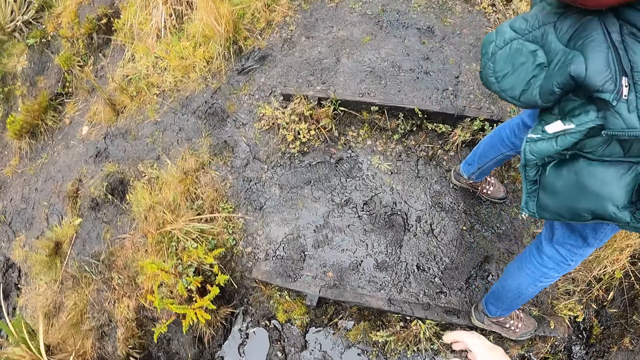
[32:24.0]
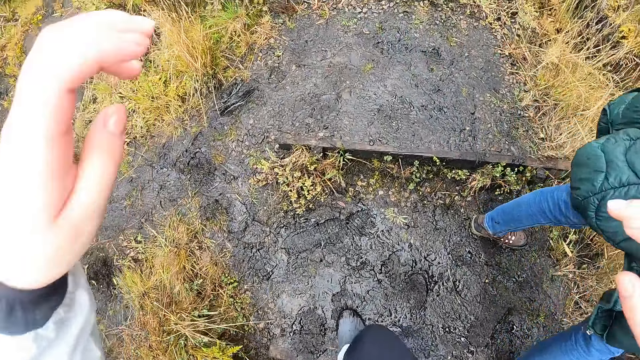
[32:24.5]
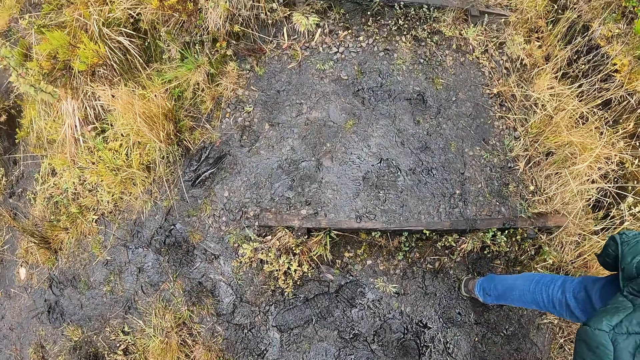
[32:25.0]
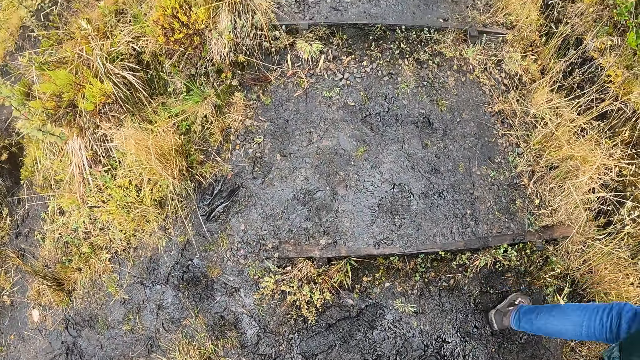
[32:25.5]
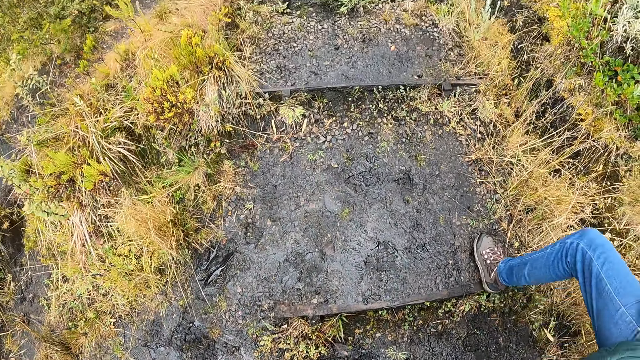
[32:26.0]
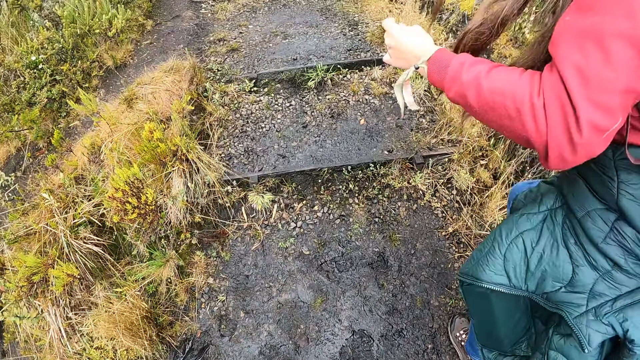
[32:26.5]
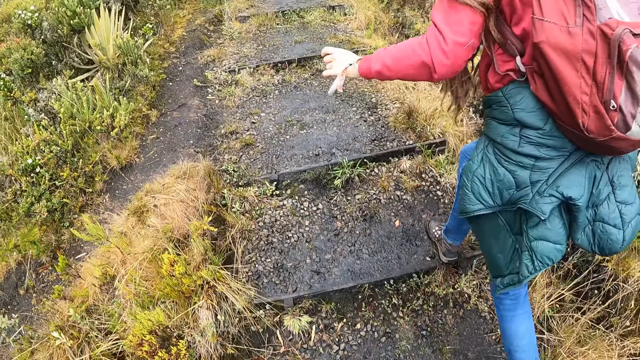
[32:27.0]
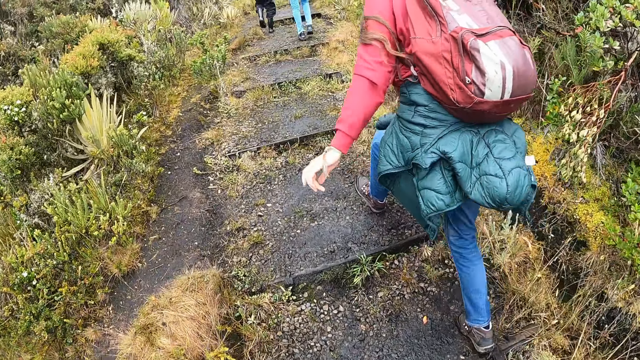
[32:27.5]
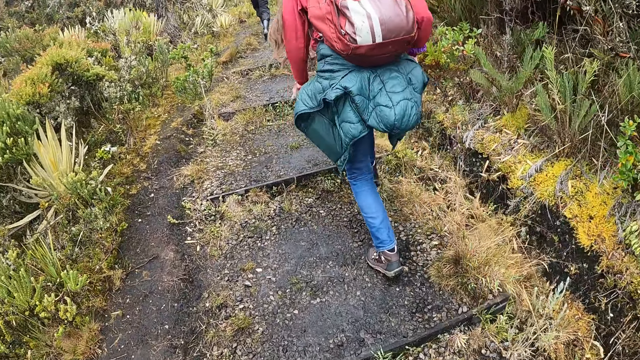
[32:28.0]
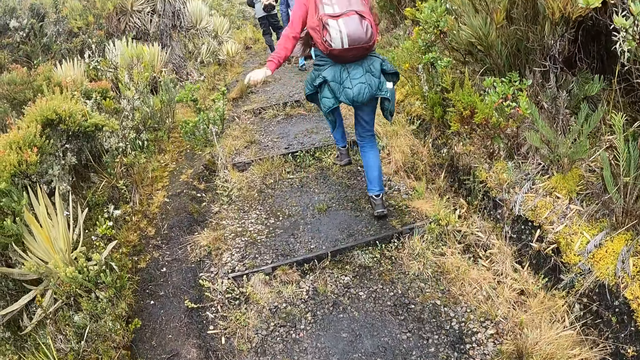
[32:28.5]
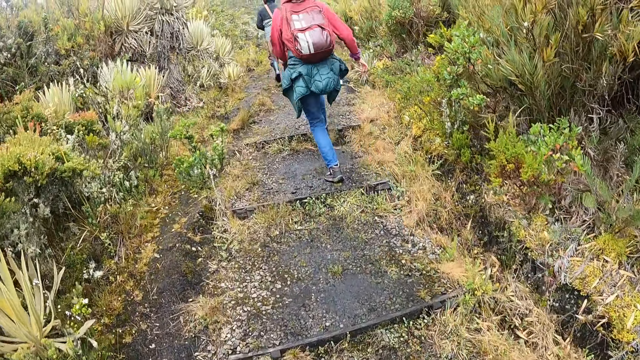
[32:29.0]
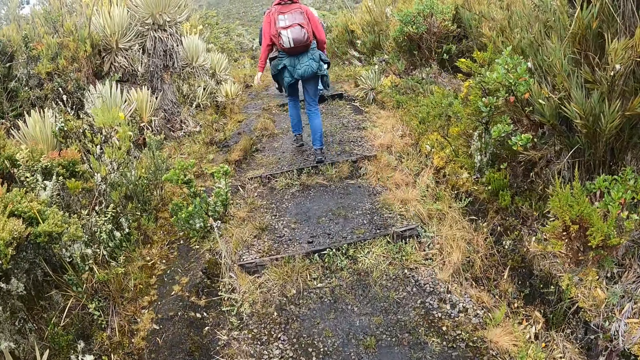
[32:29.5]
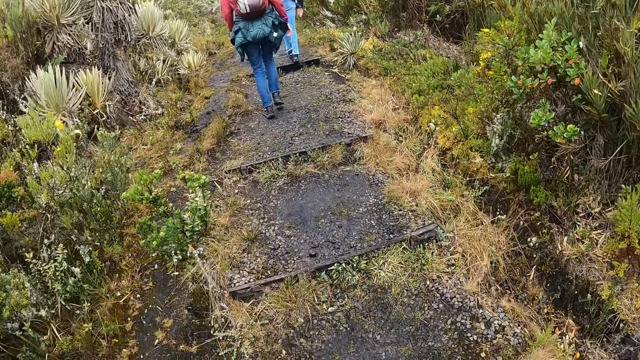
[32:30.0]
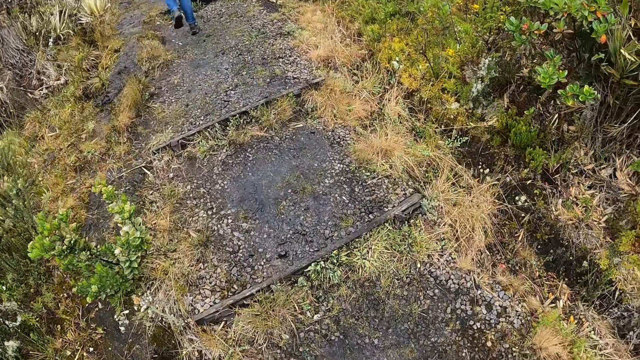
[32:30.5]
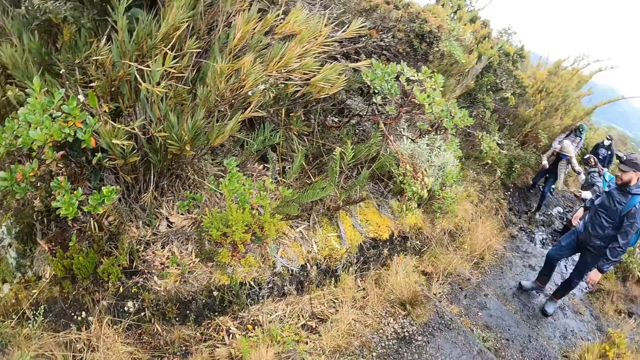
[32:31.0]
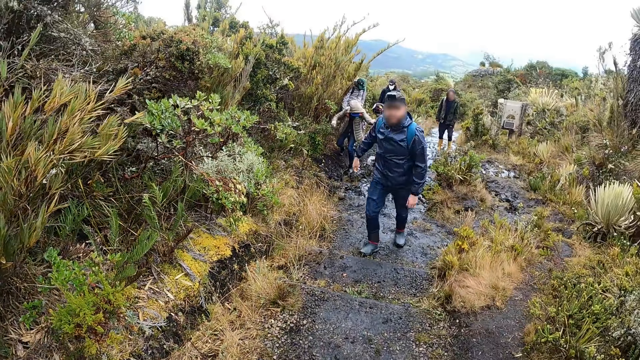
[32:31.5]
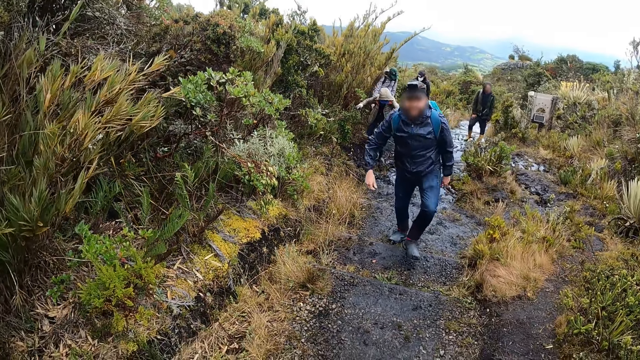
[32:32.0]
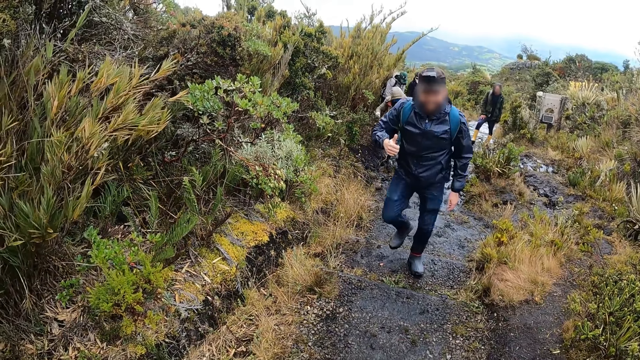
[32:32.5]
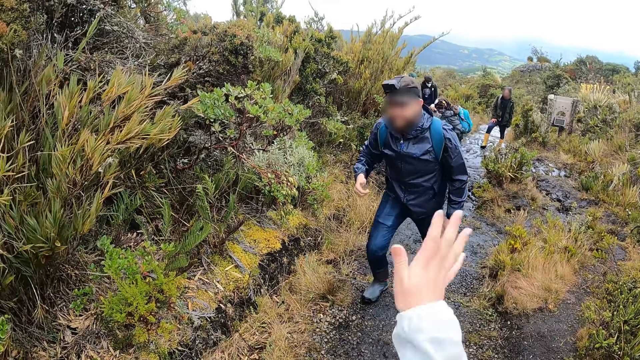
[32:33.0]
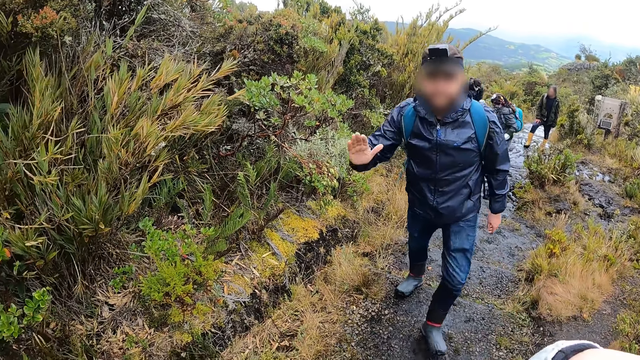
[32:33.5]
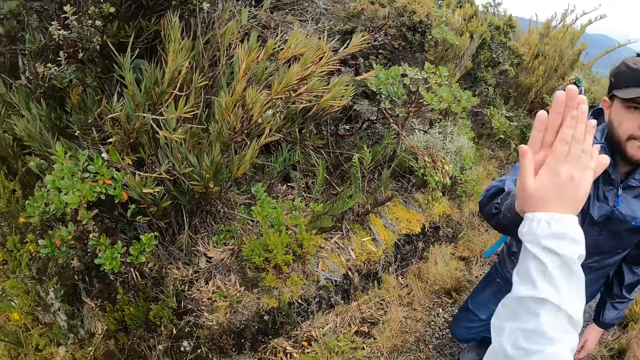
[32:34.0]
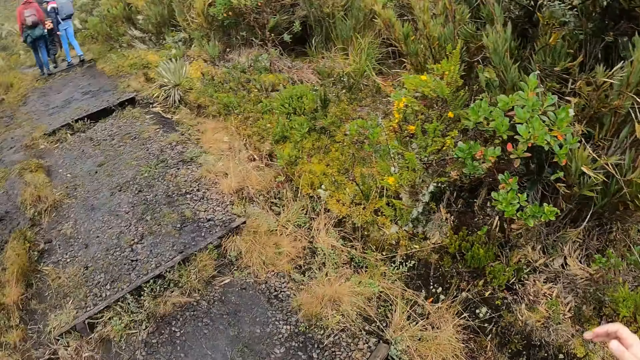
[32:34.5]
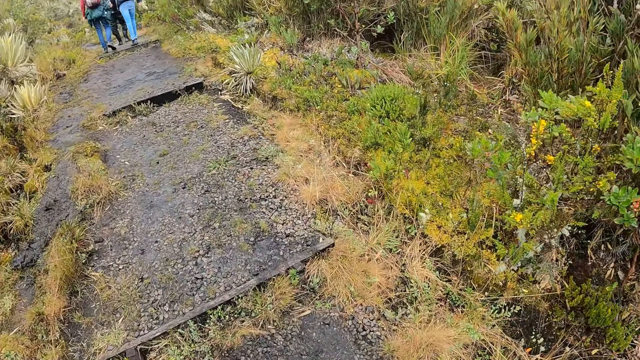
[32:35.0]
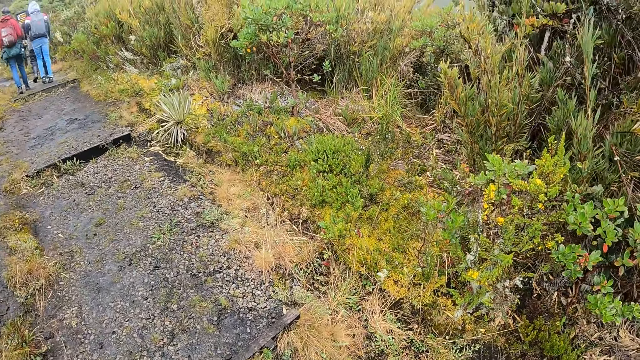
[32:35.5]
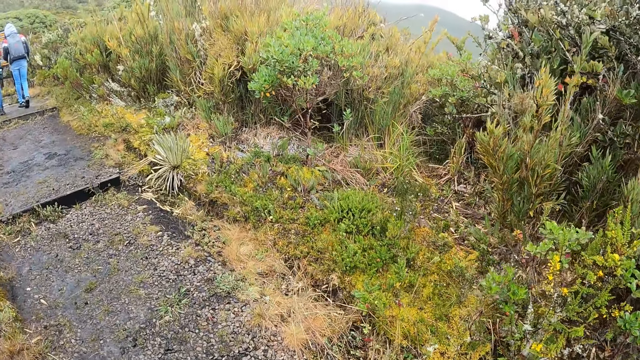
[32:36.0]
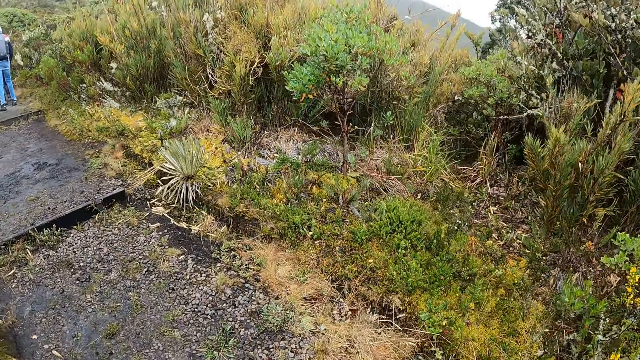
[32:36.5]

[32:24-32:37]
The camera wearer climbs the muddy hike step with a woman, a man and another woman. They walk. Another man climbs the muddy hike step. The camera wearer looks around and raises the hand. They interact with the other man. They clap hands with the other man. They walk.

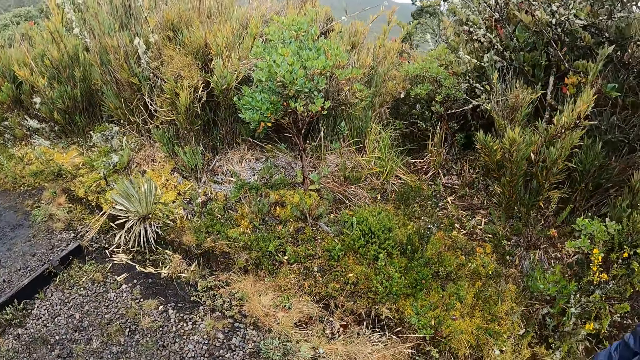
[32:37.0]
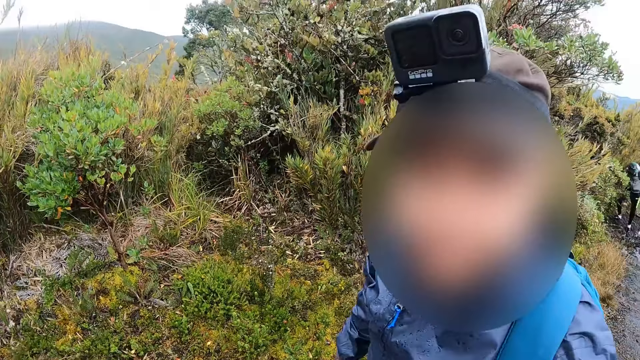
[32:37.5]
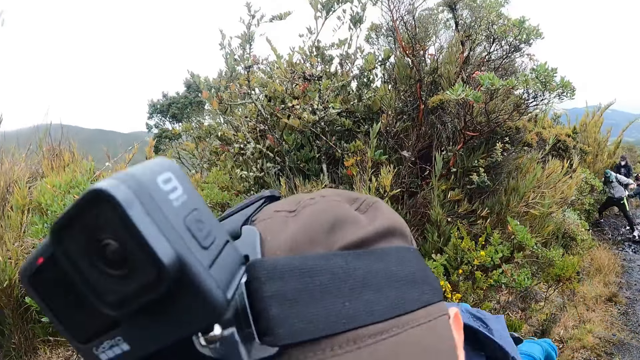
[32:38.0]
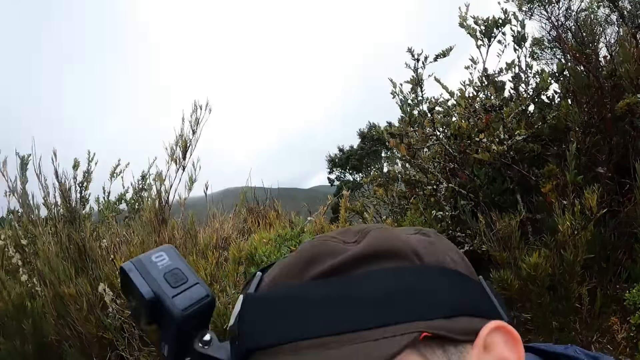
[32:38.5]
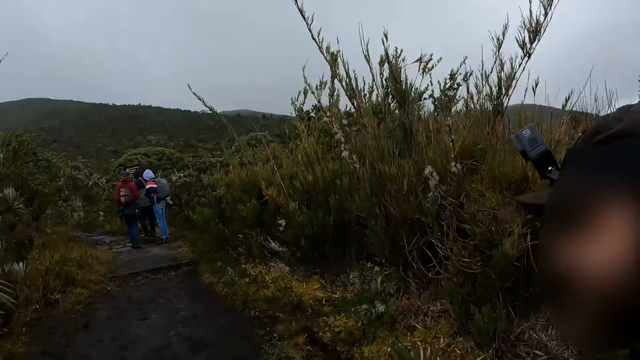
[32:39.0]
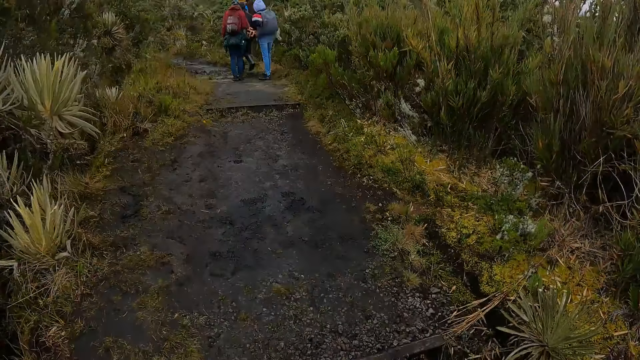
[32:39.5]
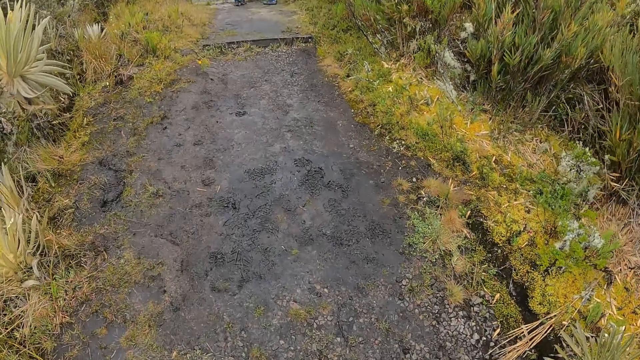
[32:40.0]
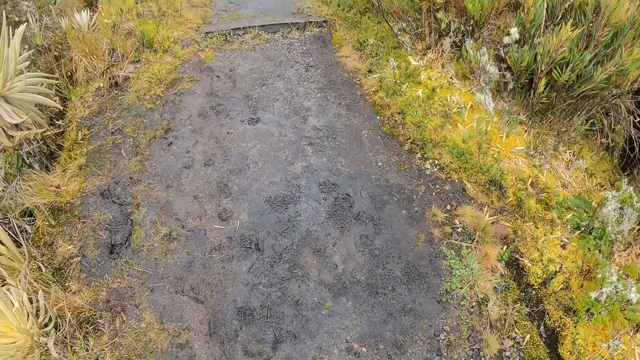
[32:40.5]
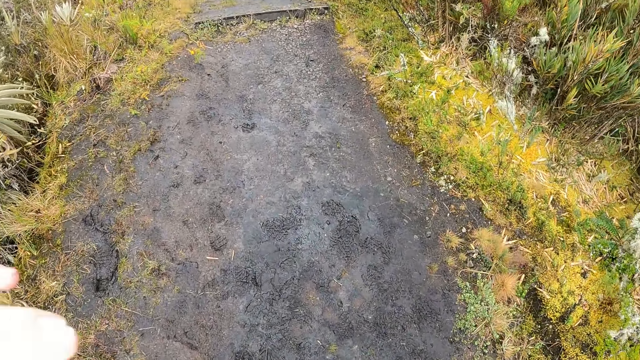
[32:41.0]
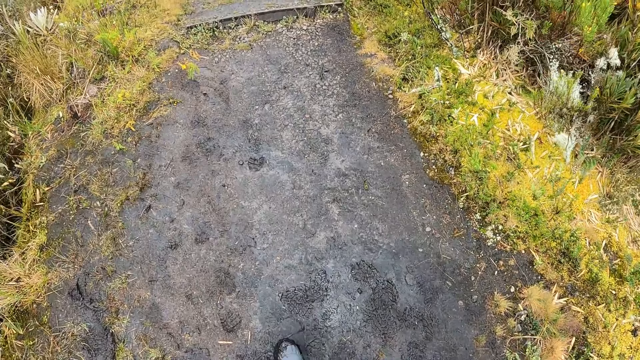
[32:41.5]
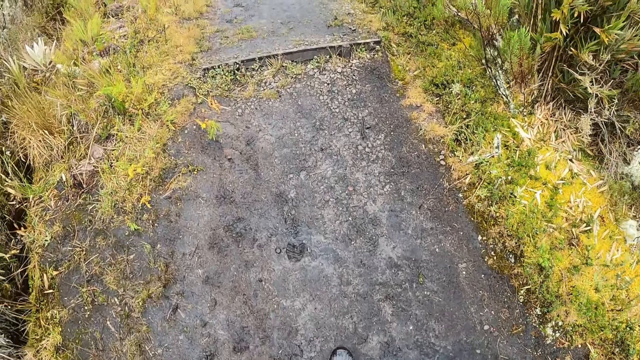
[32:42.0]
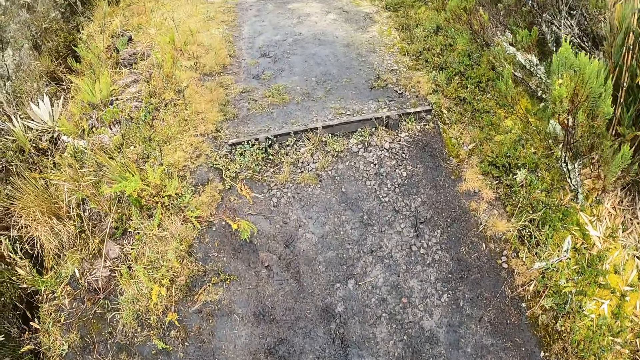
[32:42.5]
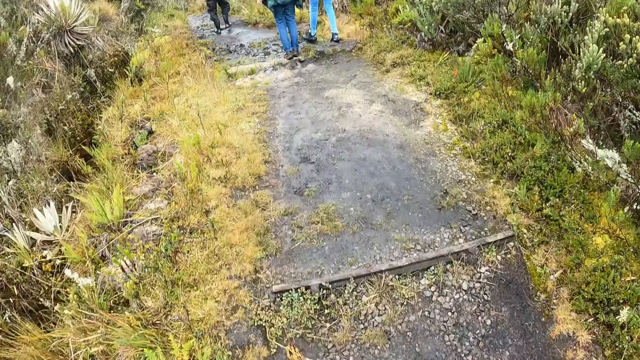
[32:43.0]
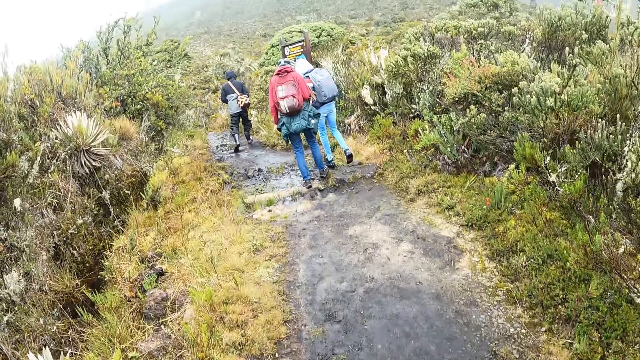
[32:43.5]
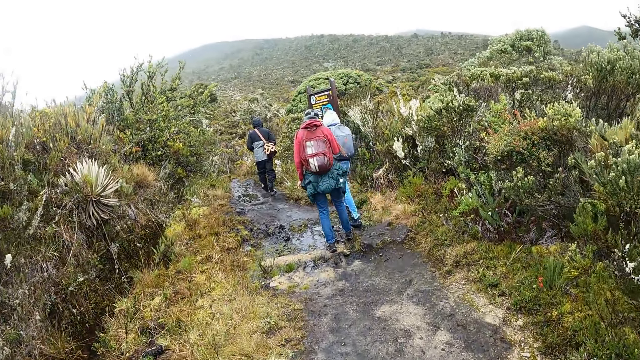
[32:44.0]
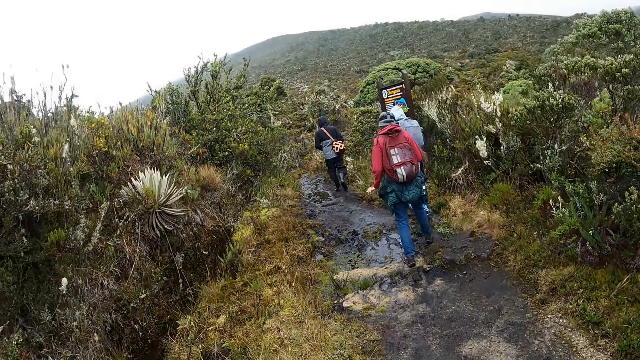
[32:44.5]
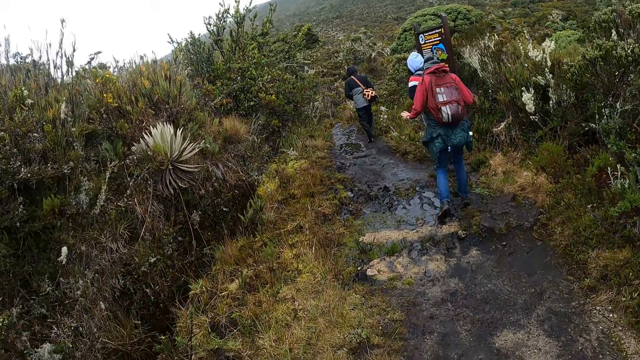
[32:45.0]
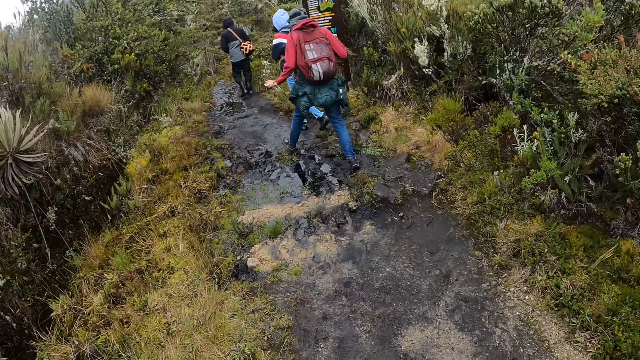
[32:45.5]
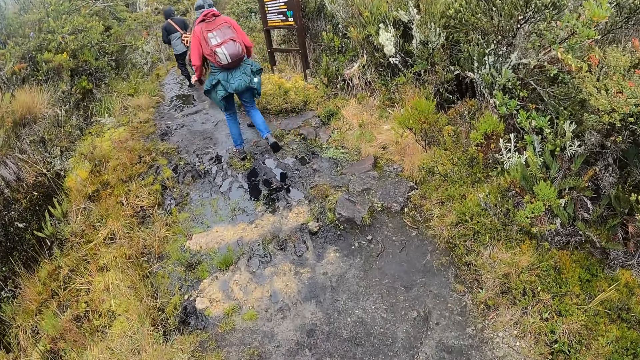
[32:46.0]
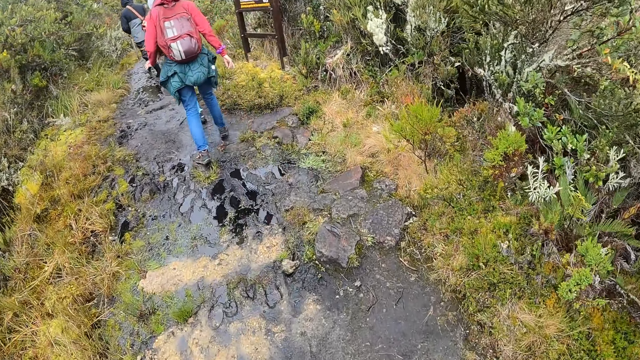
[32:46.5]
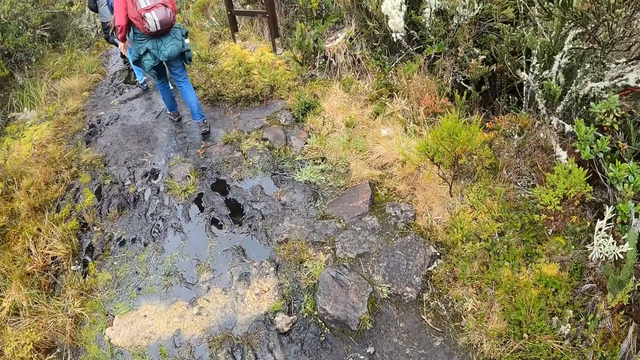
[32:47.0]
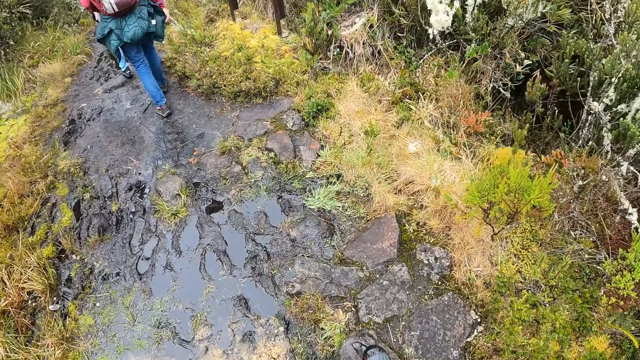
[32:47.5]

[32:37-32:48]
The camera wearer climbs the muddy hike step with the man. They look around and walk.
